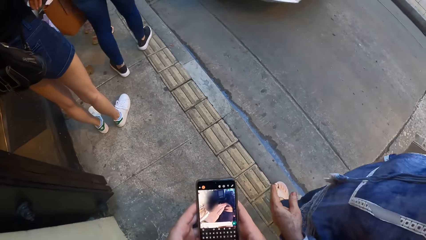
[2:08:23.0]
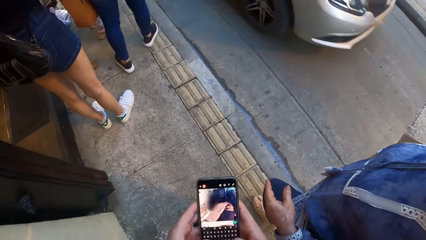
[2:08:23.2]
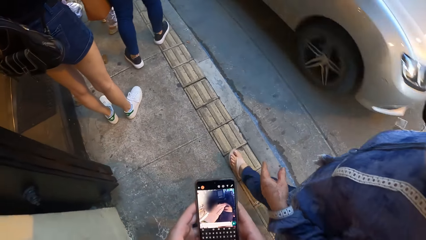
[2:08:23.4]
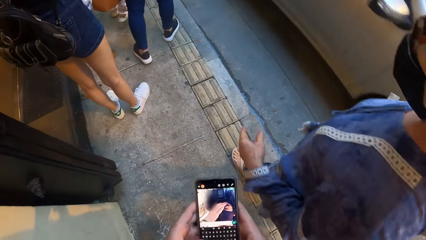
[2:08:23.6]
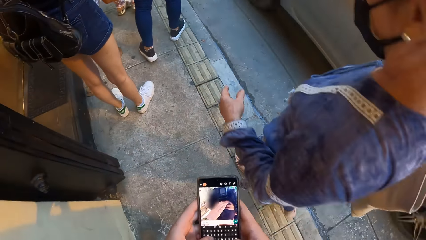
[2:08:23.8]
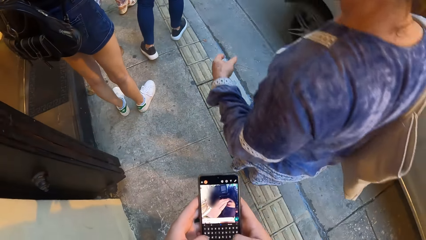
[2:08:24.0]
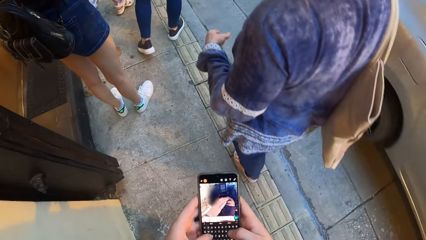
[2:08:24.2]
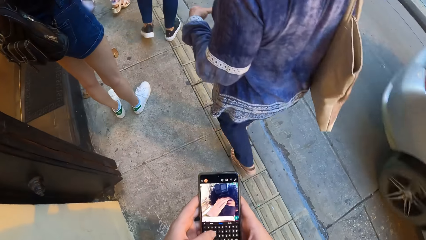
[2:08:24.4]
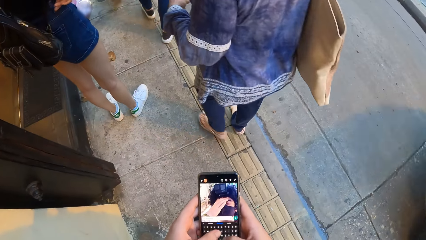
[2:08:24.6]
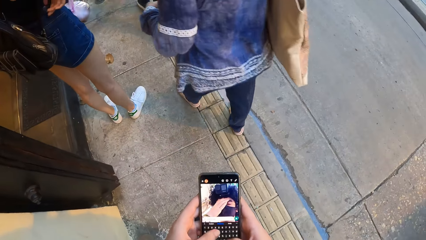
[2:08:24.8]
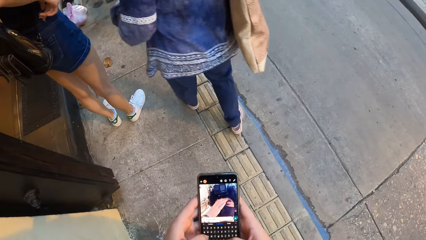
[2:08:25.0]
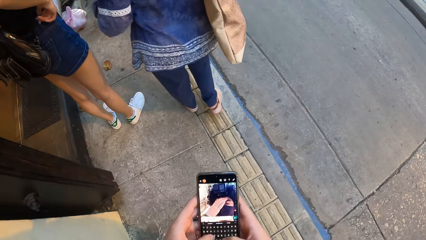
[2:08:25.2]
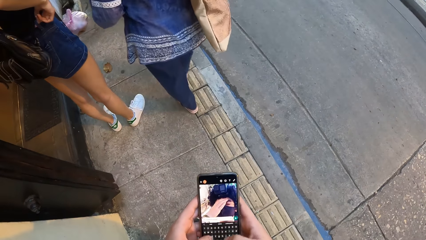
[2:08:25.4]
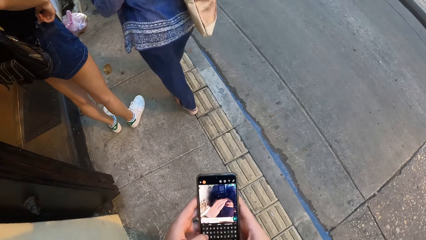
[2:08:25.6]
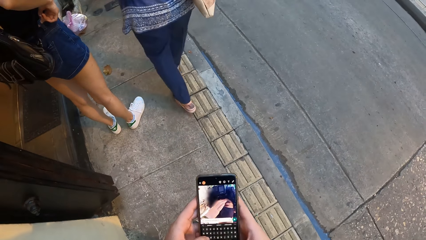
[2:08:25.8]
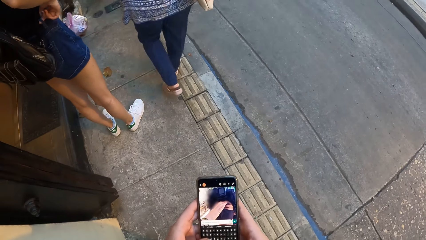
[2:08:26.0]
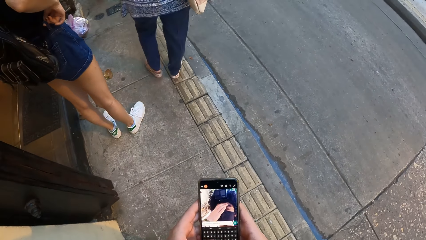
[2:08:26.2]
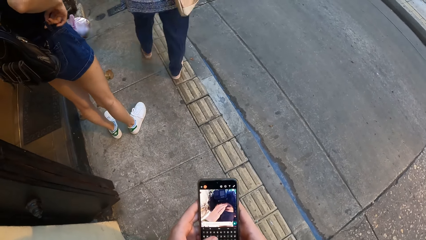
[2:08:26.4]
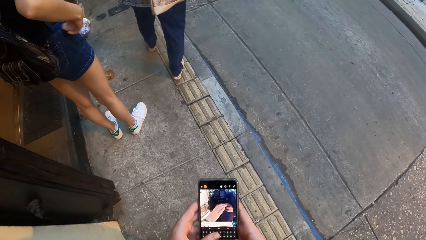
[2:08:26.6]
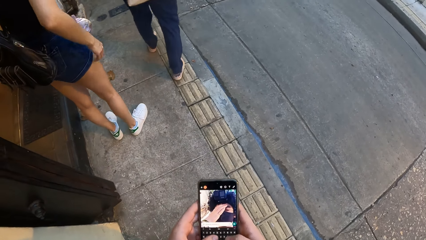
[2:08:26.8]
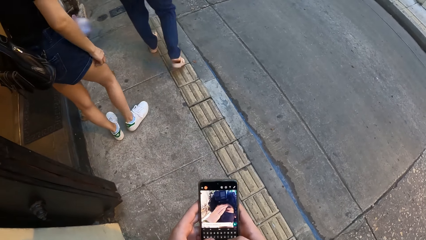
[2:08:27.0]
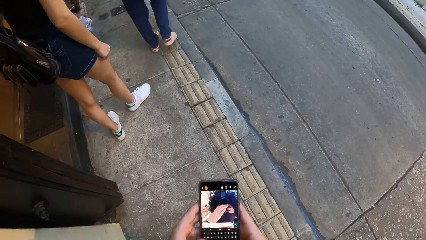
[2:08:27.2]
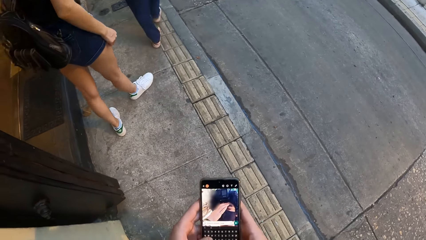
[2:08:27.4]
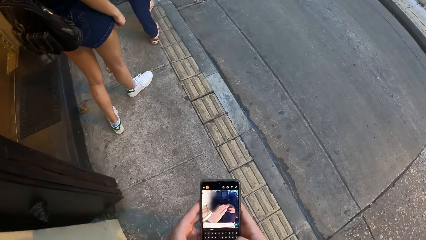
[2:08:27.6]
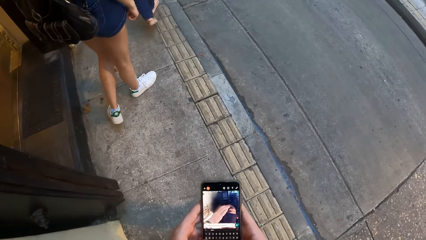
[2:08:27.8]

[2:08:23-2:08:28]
The woman walks past the camera wearer.

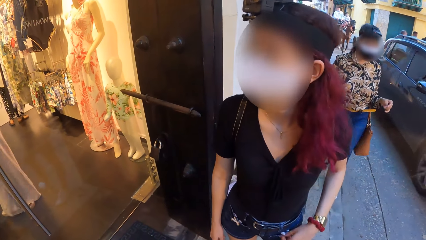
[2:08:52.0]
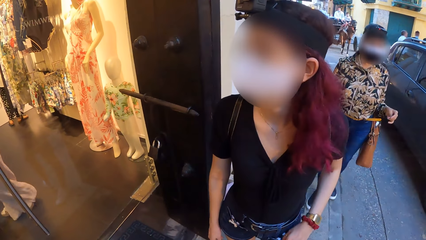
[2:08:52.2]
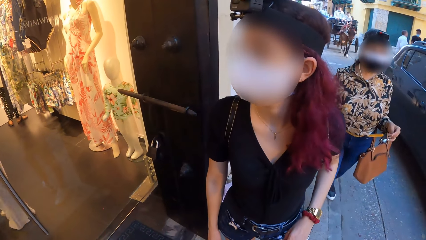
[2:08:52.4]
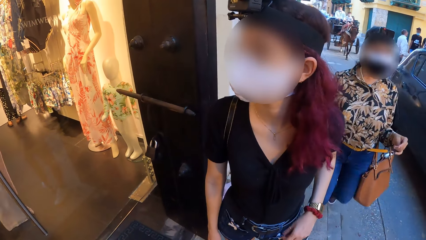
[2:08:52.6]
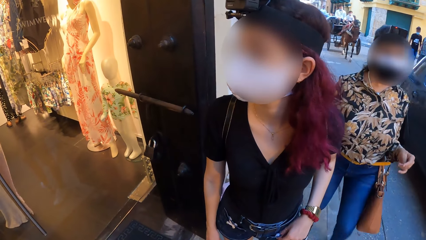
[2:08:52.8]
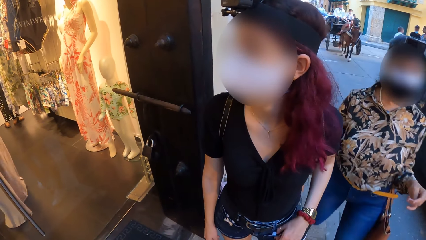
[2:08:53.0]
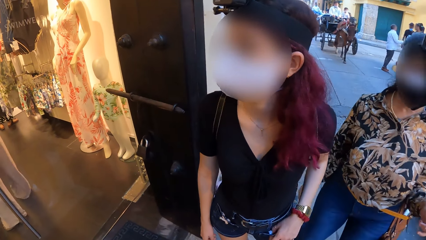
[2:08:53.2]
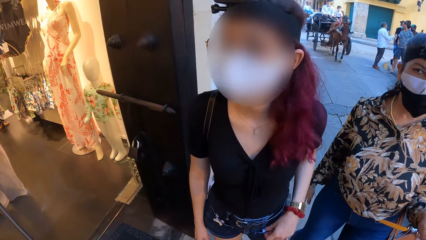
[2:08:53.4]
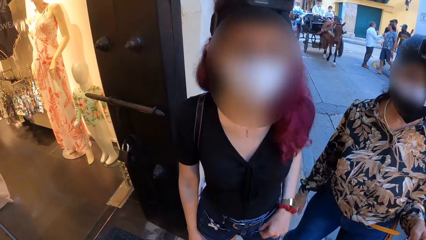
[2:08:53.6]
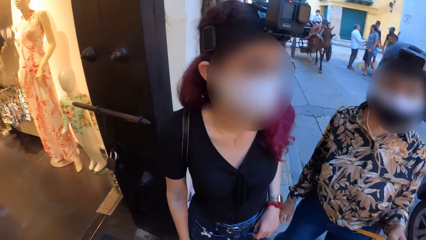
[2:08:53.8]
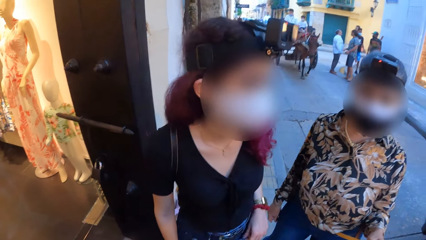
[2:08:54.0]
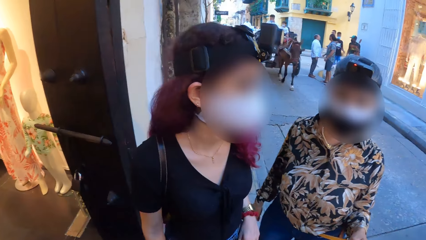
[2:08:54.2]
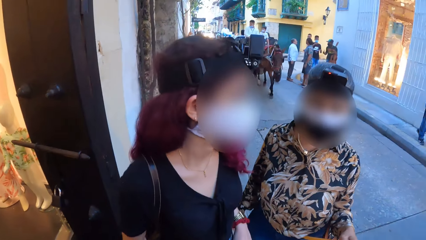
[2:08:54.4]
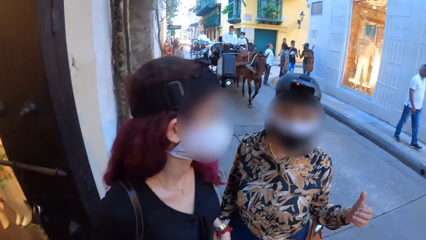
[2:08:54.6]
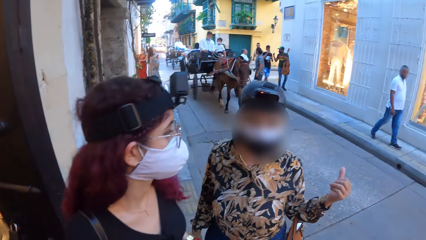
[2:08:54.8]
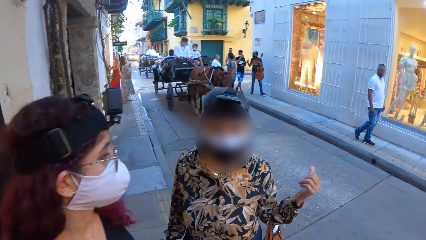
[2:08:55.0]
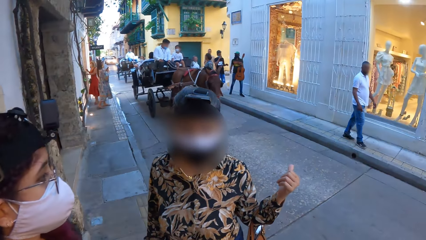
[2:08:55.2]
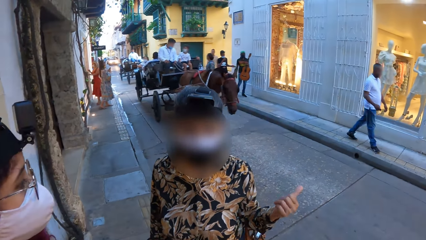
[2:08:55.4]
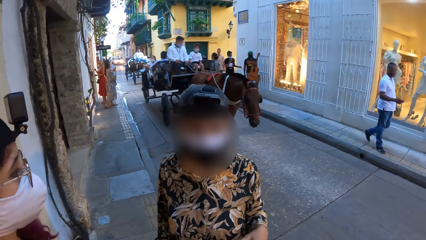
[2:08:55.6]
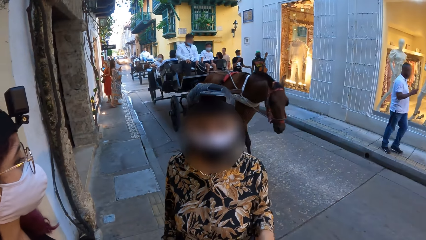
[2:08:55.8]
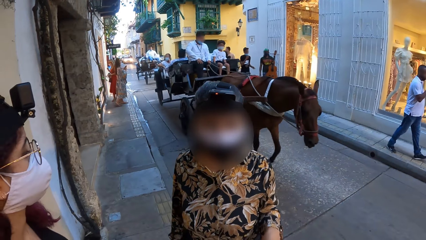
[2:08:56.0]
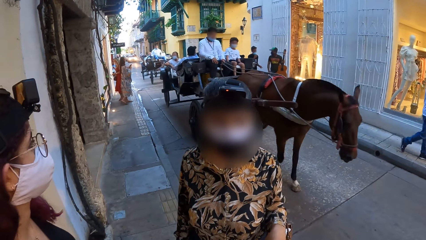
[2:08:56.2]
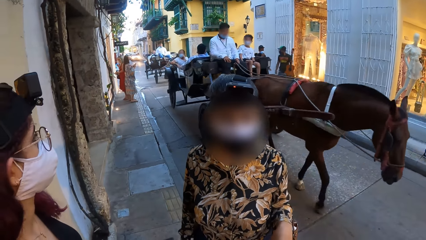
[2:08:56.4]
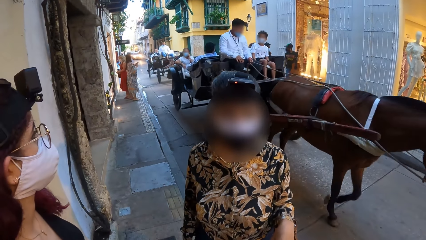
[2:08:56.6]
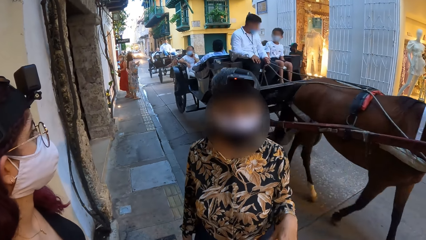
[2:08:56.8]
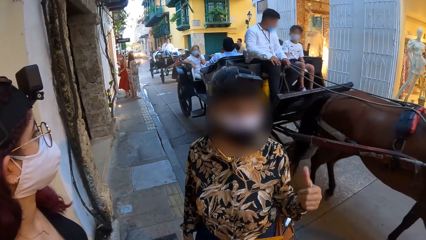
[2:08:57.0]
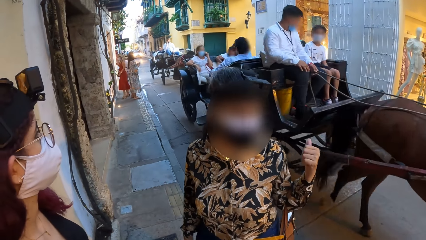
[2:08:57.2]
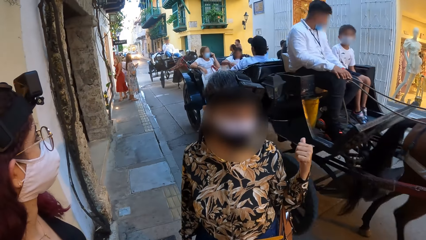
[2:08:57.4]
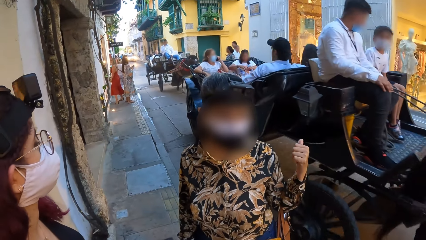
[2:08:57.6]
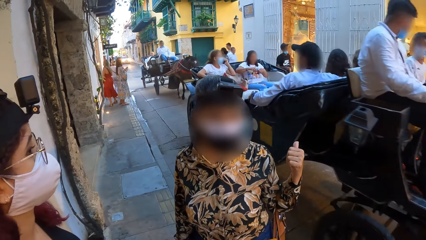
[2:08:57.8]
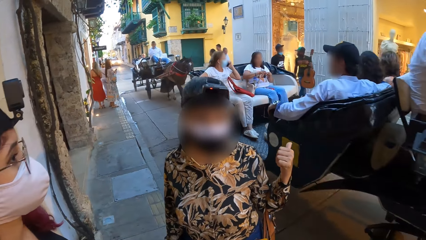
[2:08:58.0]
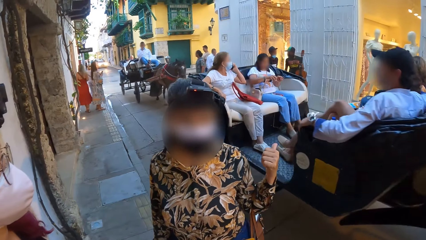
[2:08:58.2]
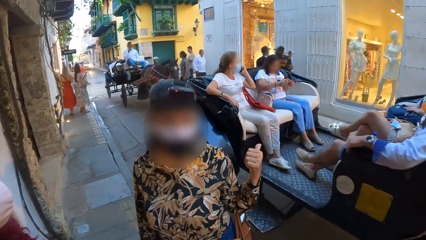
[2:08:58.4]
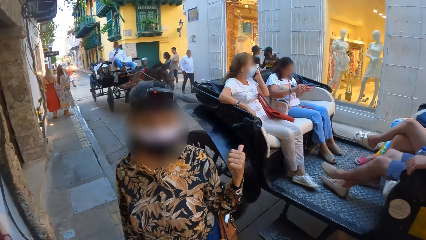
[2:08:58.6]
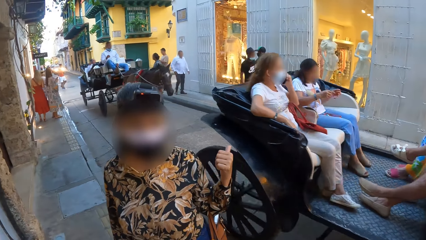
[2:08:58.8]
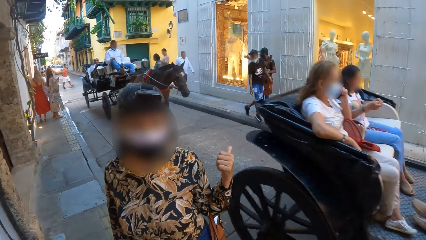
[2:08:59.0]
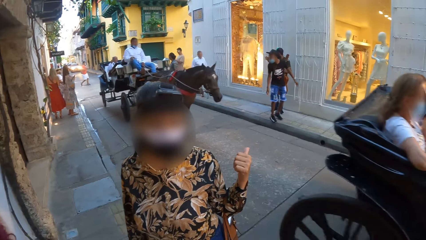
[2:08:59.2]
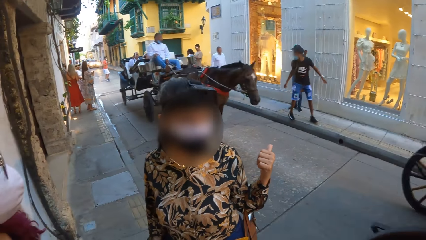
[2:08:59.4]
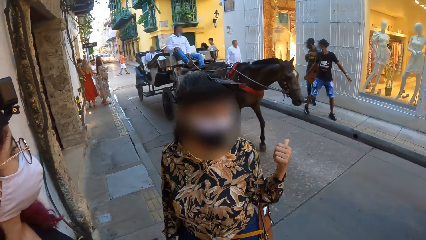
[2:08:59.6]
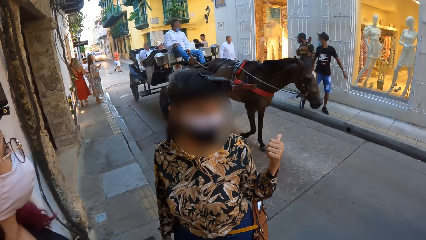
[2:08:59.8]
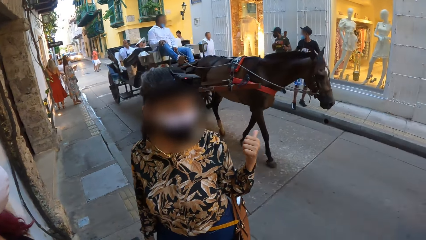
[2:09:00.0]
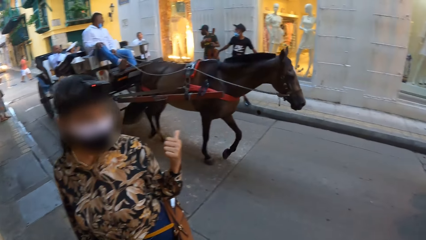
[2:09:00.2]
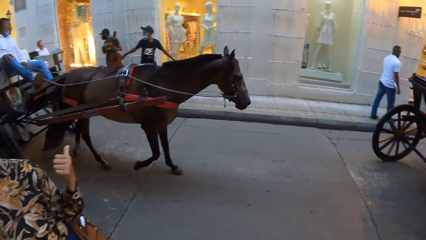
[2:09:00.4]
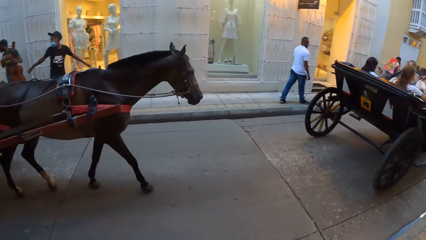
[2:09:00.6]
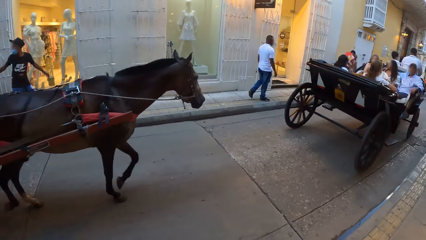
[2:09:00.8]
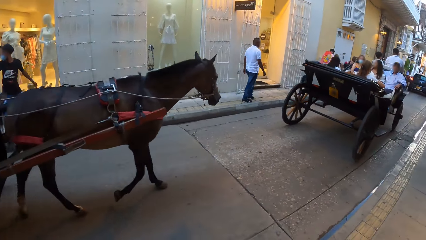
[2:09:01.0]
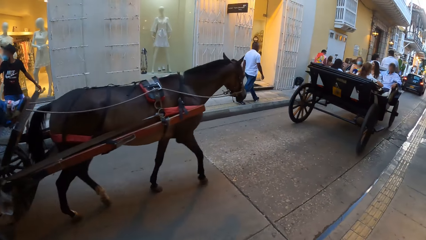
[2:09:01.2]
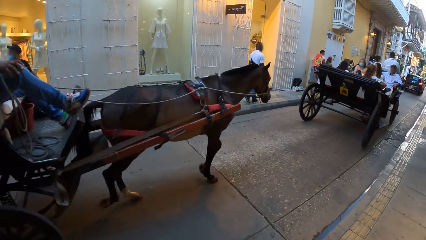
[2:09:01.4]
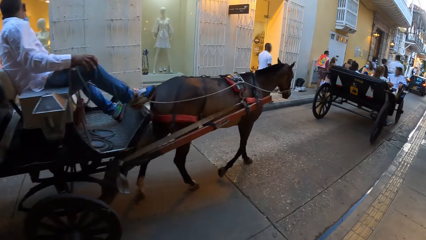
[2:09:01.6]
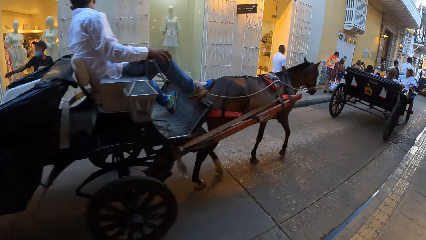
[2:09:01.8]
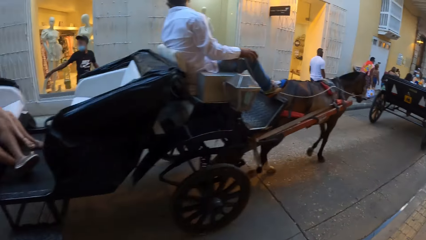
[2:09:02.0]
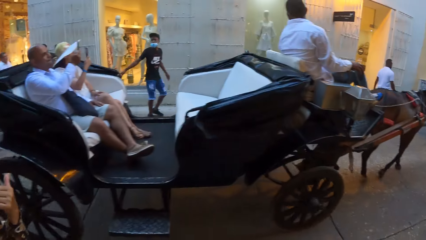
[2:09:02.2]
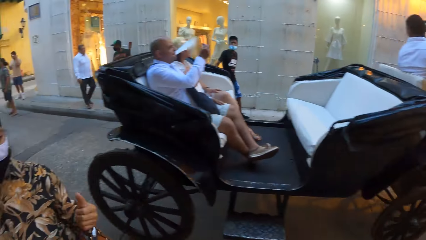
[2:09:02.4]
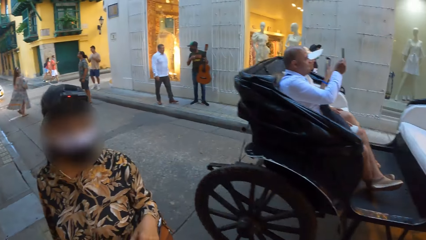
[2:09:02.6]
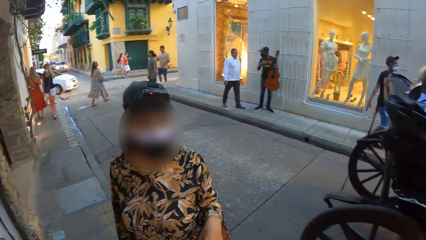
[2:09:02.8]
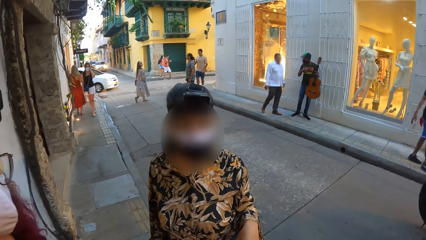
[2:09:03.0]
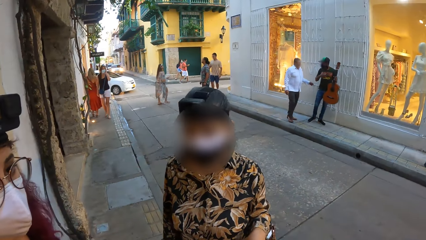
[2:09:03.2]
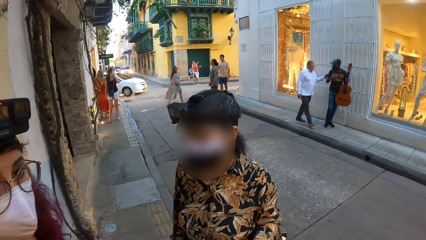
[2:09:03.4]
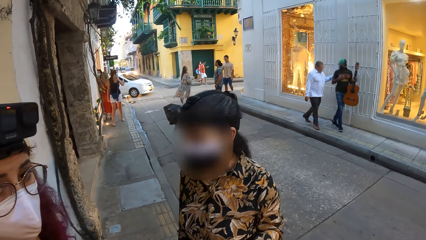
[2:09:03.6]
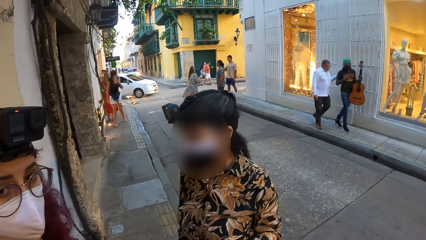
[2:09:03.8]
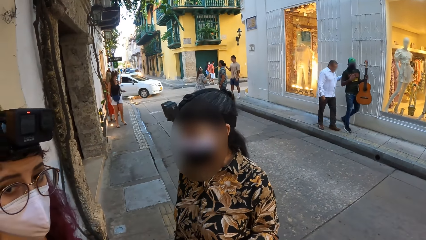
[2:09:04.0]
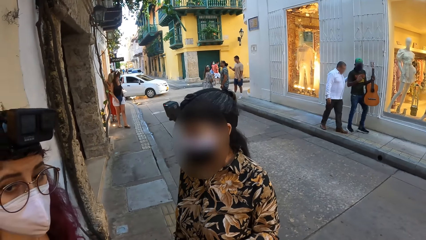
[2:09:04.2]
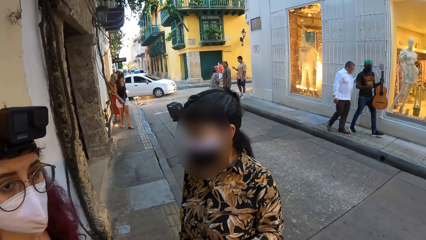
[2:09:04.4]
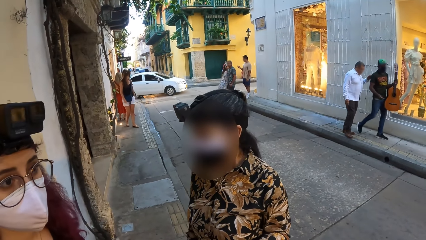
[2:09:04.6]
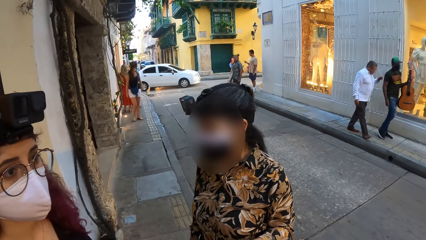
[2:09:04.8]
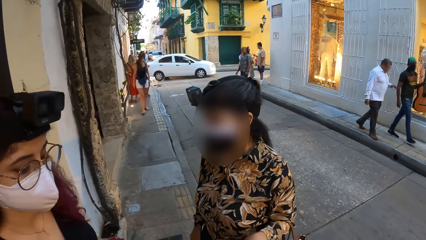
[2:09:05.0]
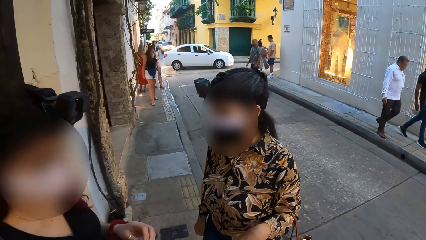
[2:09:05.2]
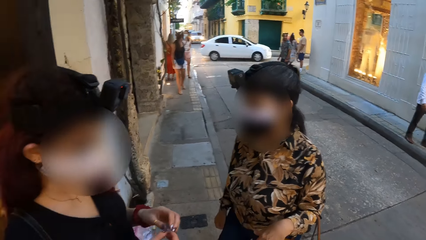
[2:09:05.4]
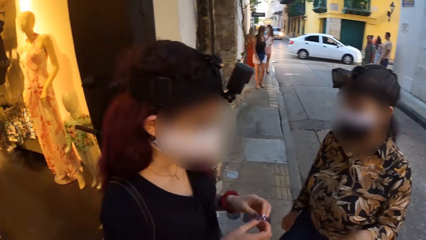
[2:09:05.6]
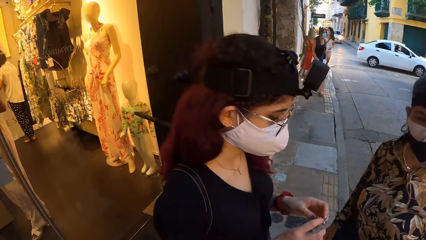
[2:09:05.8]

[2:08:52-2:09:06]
A woman interacts with the camera wearer.
